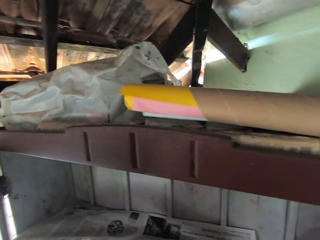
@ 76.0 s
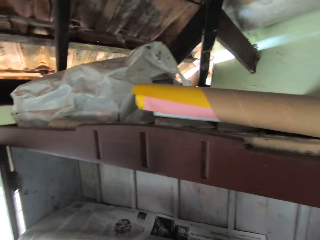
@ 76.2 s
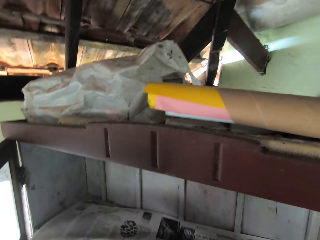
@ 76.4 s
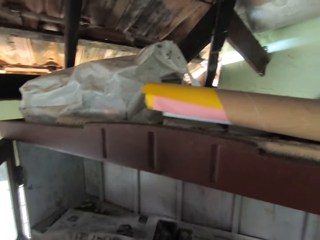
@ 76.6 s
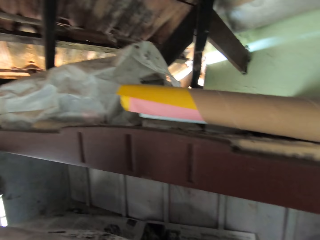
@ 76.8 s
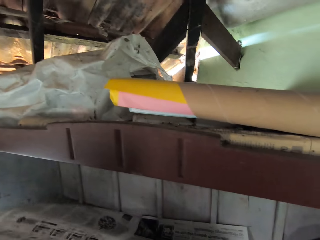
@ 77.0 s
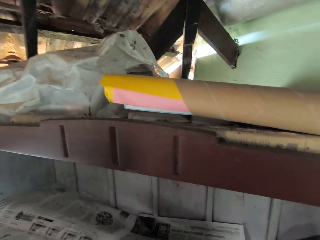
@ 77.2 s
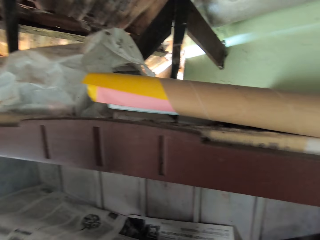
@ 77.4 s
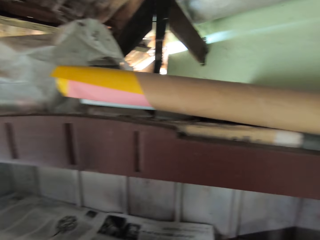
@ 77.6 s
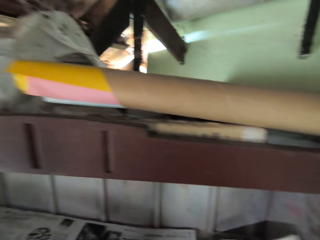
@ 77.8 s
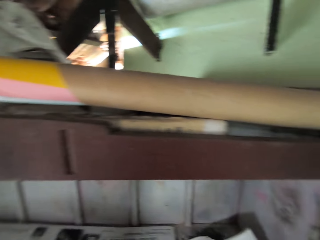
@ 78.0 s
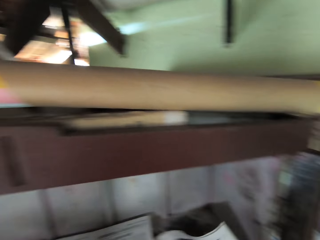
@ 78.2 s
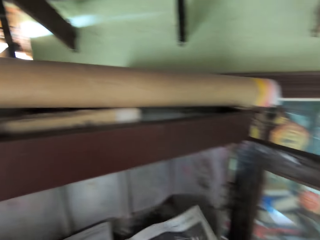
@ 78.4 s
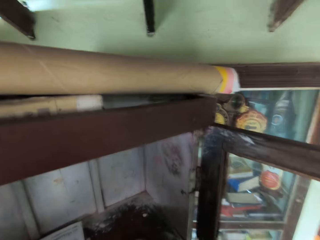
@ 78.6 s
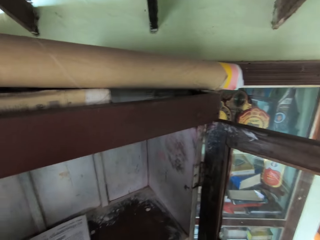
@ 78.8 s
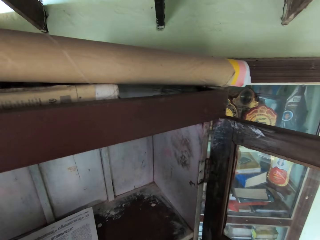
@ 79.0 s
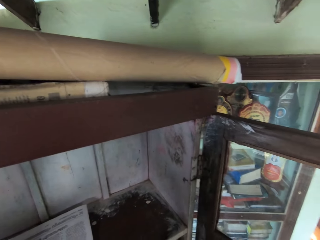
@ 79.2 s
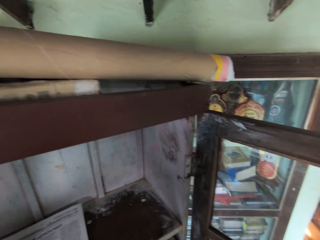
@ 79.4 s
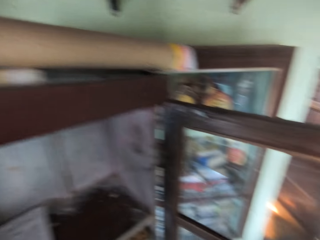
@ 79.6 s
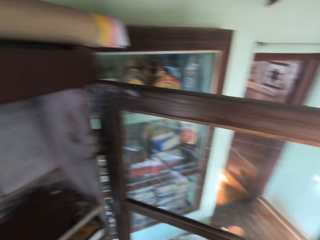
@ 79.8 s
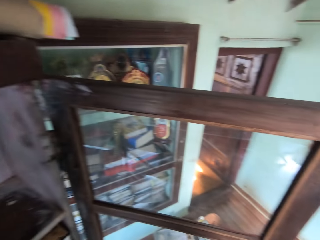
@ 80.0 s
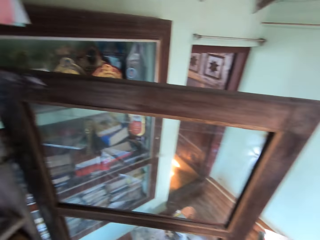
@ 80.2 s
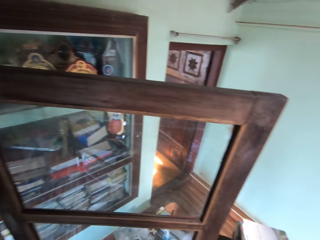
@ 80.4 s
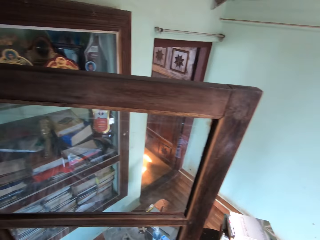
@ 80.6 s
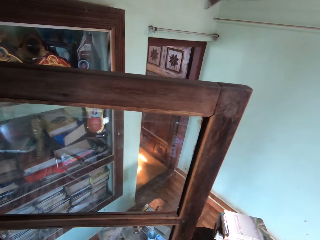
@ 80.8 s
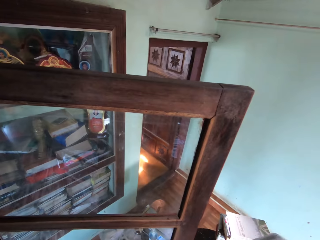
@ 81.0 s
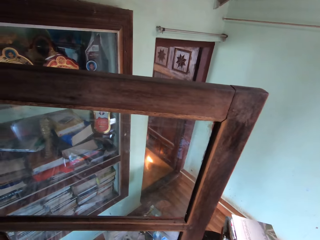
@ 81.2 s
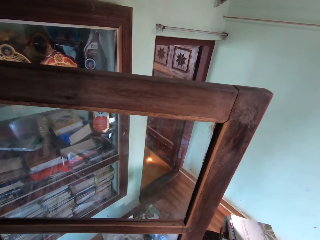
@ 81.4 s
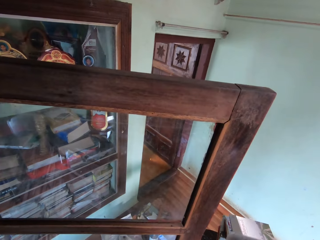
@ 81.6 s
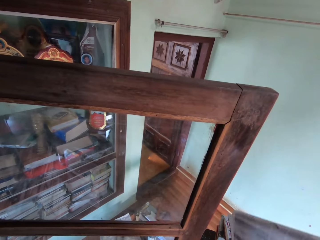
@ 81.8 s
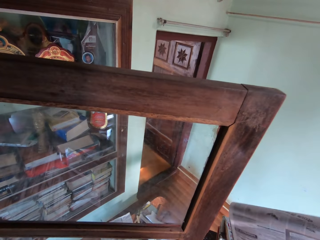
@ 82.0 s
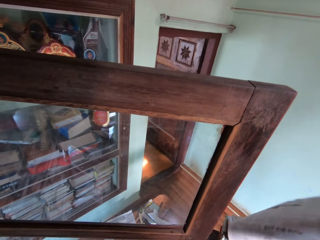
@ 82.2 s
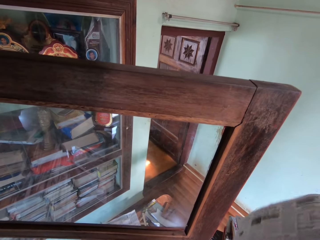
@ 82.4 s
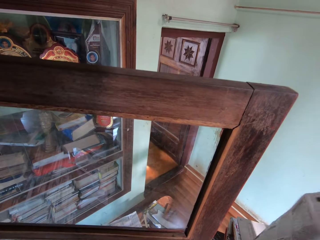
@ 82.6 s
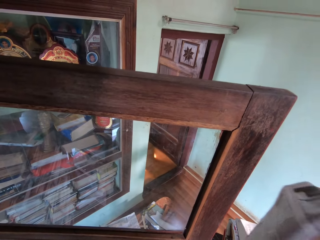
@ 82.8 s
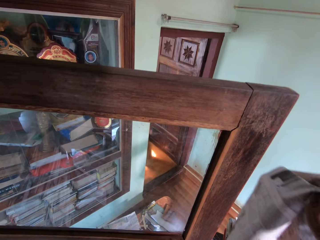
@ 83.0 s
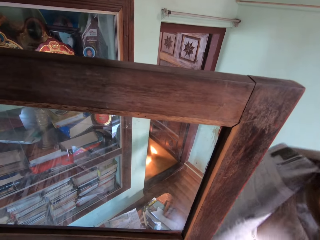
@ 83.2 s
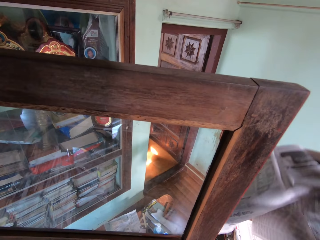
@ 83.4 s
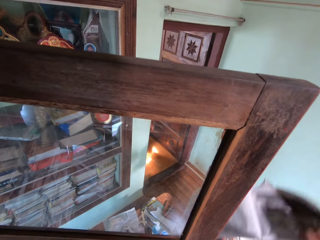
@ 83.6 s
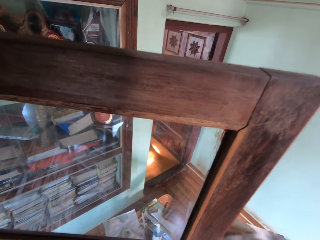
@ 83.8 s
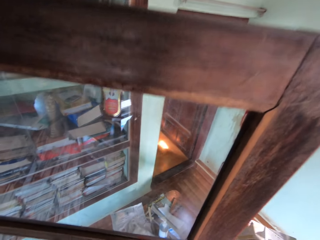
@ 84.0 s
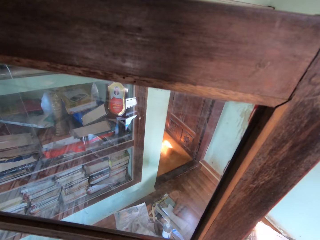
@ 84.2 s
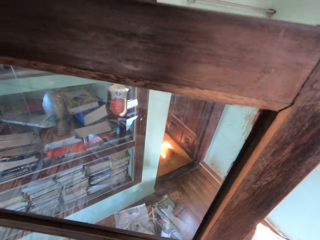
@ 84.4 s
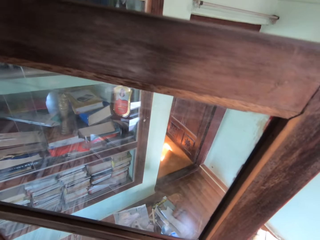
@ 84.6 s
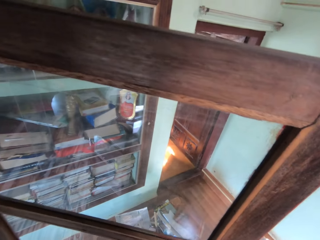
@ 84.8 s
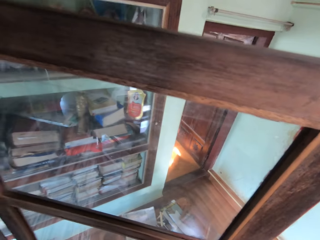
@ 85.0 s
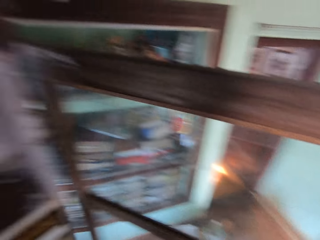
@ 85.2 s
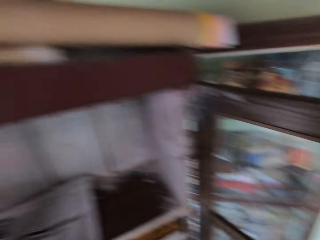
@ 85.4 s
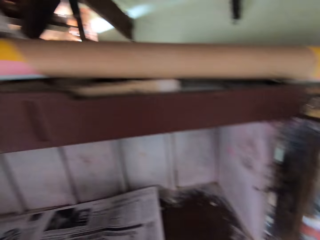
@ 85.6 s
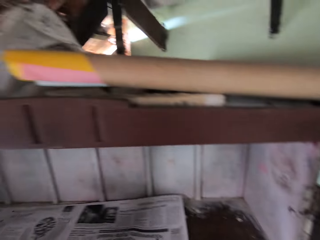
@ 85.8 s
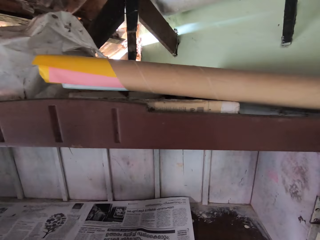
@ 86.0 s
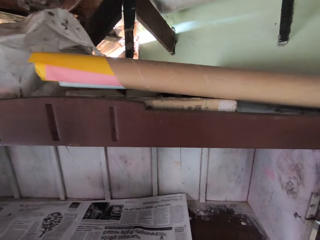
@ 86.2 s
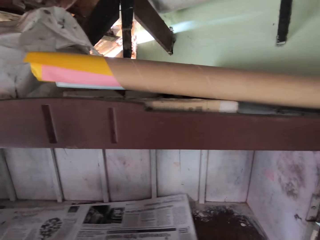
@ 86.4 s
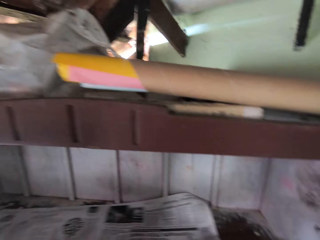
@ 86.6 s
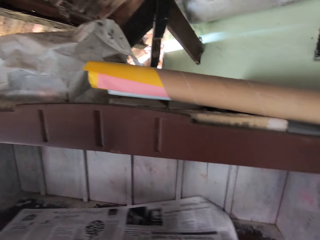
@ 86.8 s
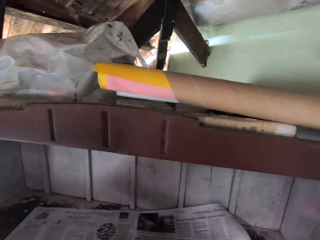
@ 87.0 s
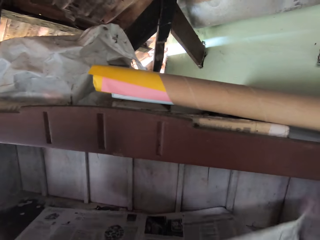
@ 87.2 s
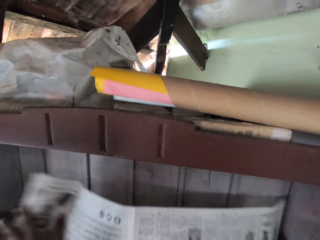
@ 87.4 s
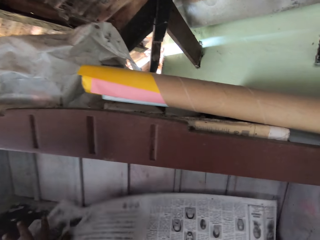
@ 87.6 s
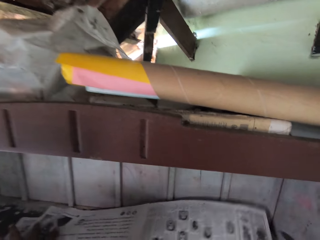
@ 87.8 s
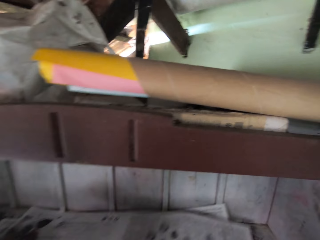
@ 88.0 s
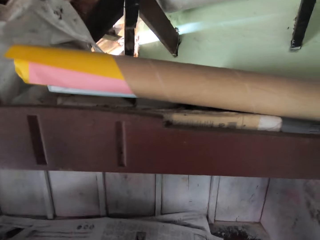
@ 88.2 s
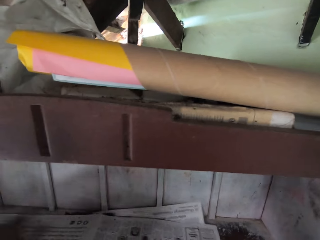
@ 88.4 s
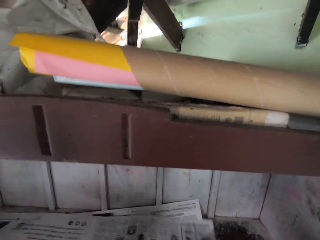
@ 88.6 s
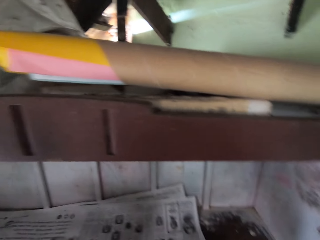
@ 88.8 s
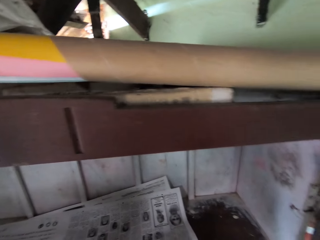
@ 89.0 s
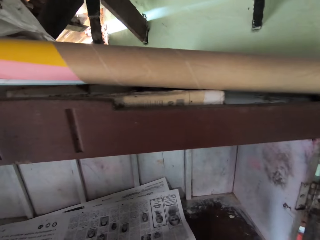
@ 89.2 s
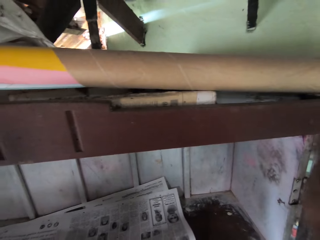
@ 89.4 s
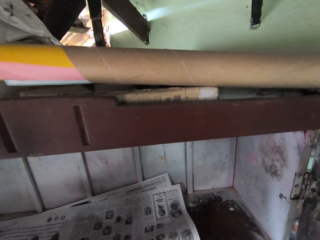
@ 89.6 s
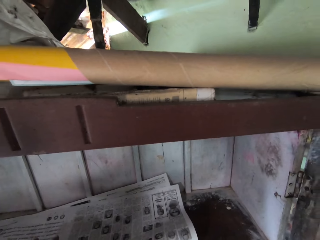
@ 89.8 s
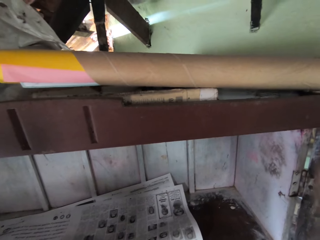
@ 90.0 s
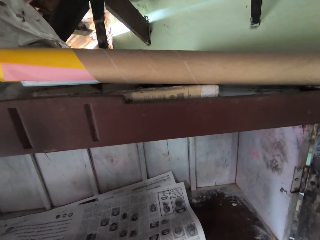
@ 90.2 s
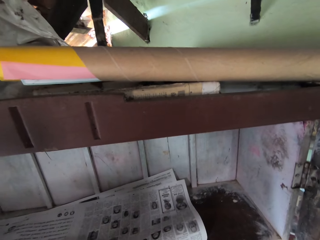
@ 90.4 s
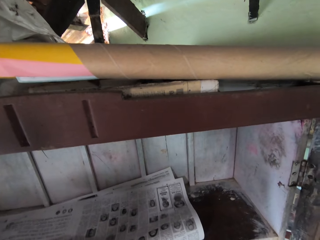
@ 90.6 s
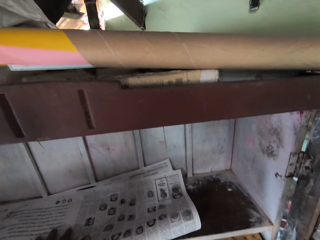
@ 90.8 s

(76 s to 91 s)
The camera wearer drops the newspaper in his right hand on the table. He arranges the newspaper in the bookshelf.
